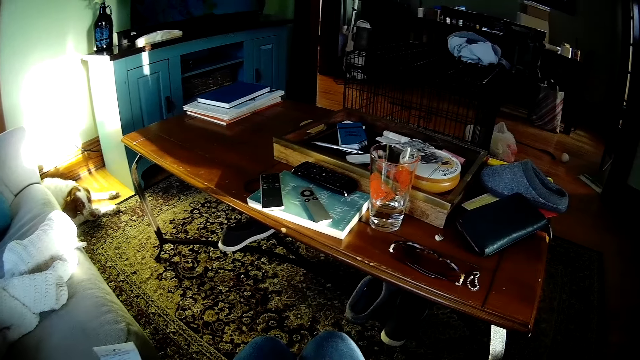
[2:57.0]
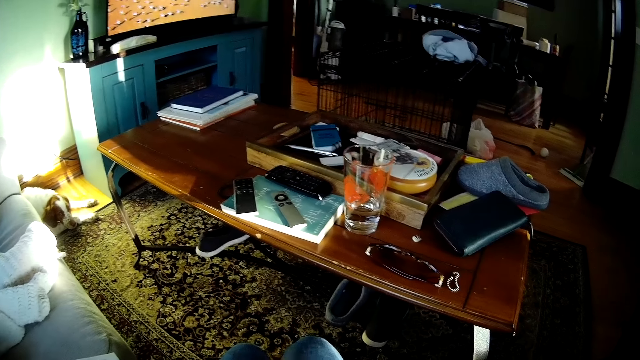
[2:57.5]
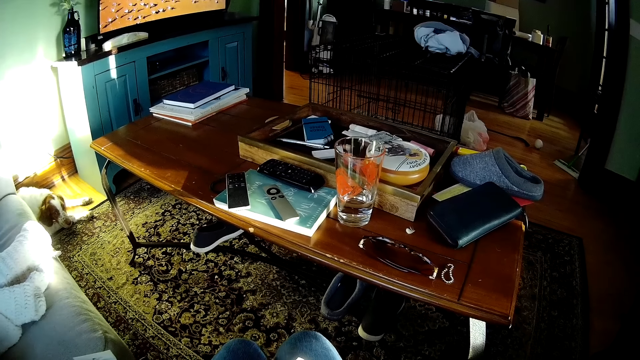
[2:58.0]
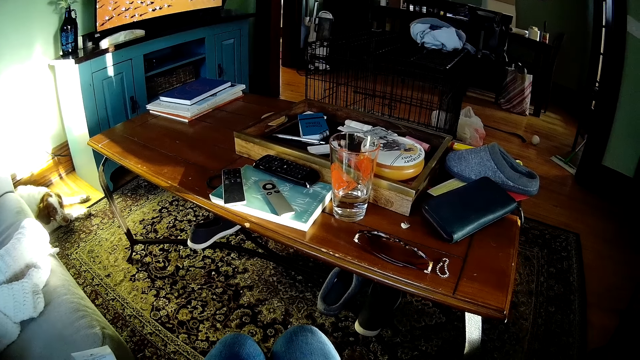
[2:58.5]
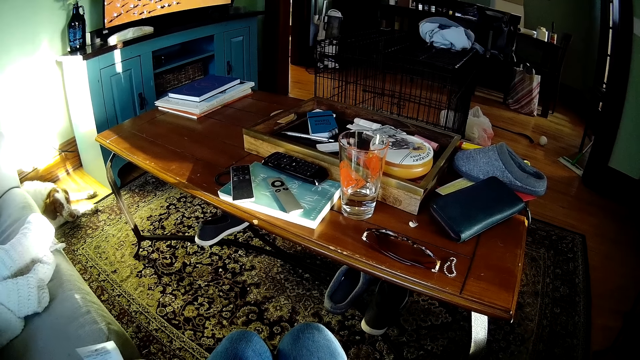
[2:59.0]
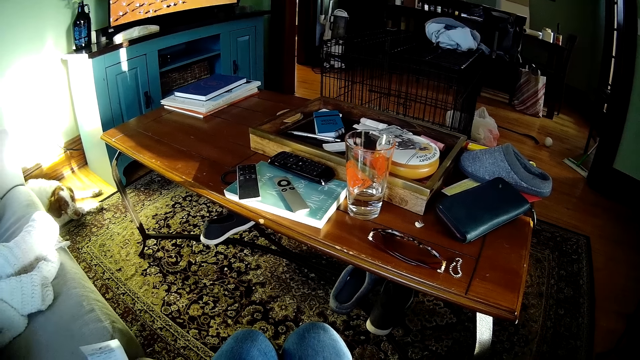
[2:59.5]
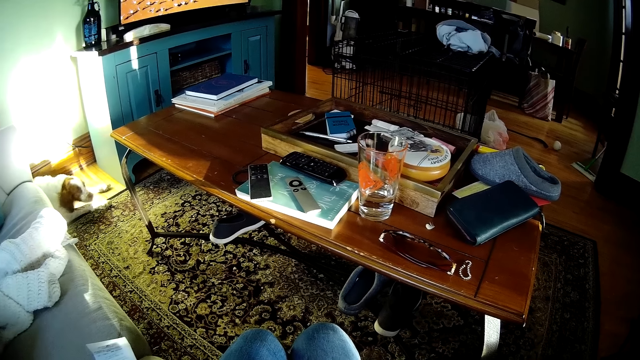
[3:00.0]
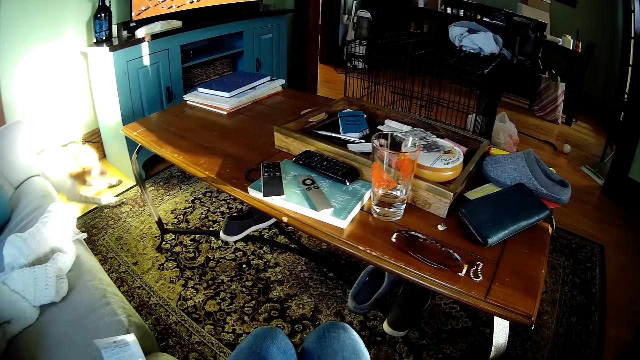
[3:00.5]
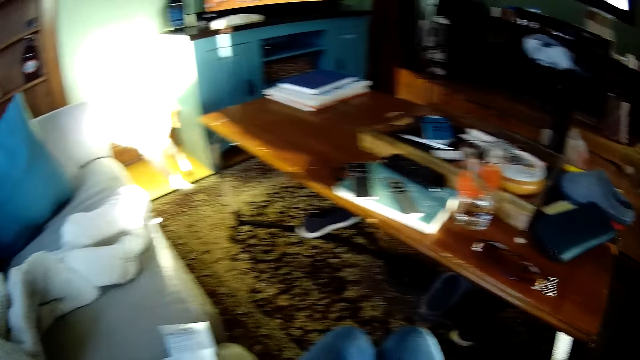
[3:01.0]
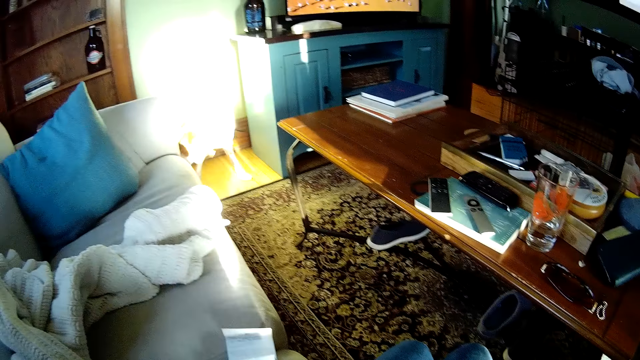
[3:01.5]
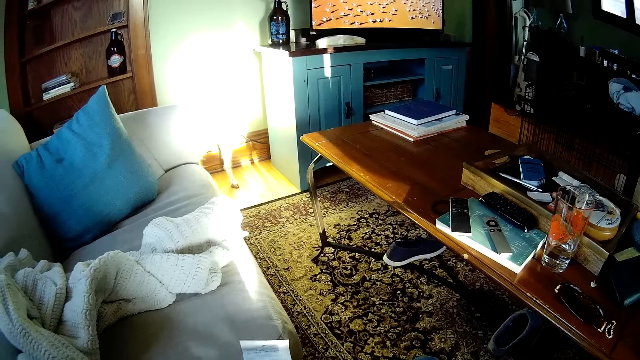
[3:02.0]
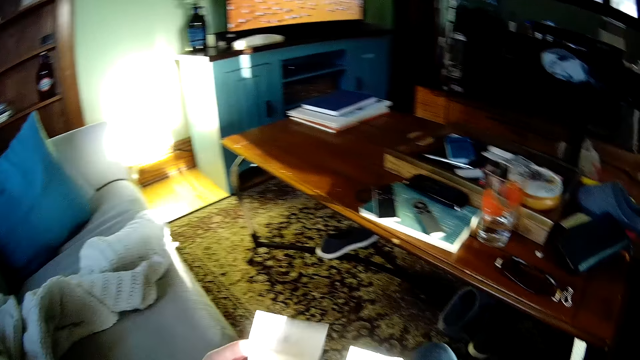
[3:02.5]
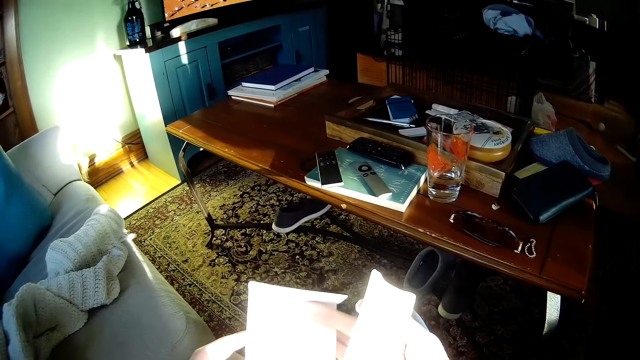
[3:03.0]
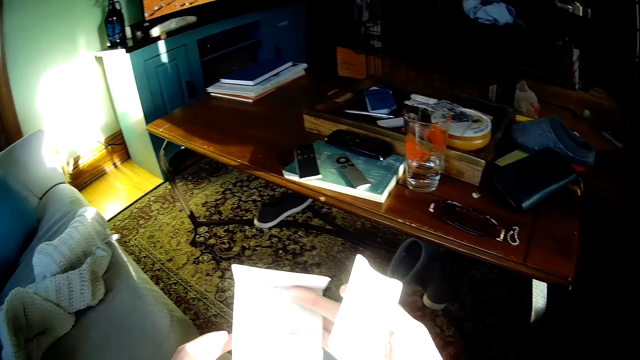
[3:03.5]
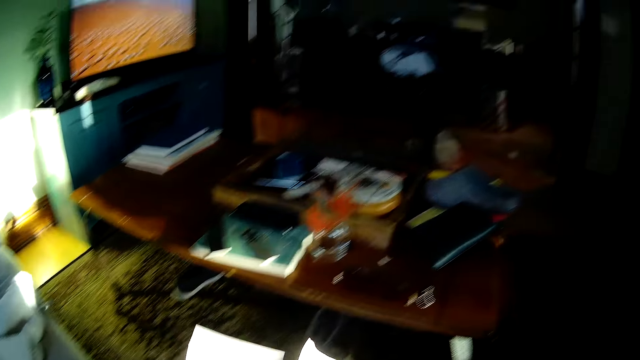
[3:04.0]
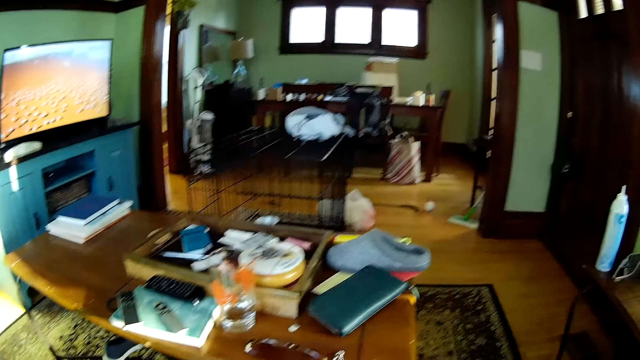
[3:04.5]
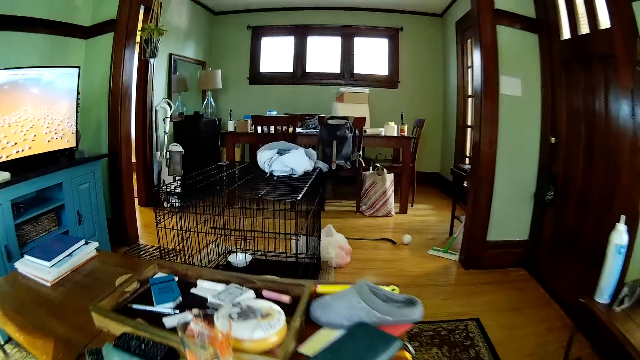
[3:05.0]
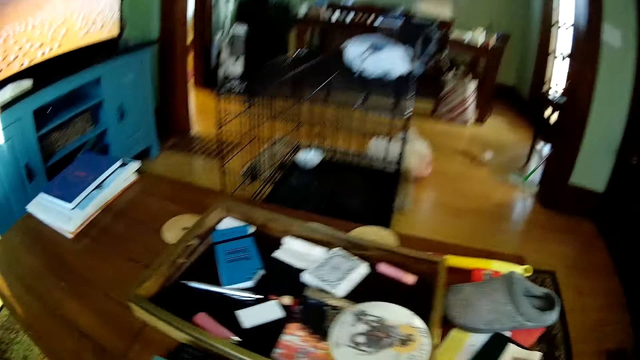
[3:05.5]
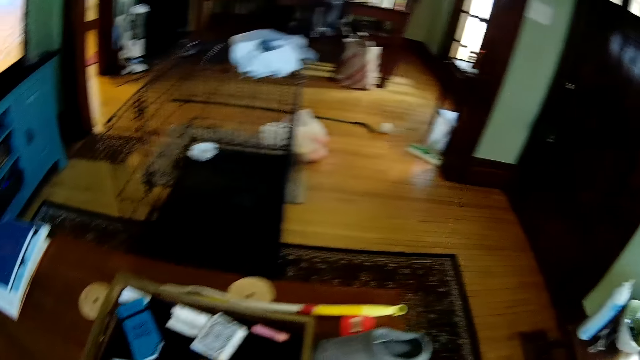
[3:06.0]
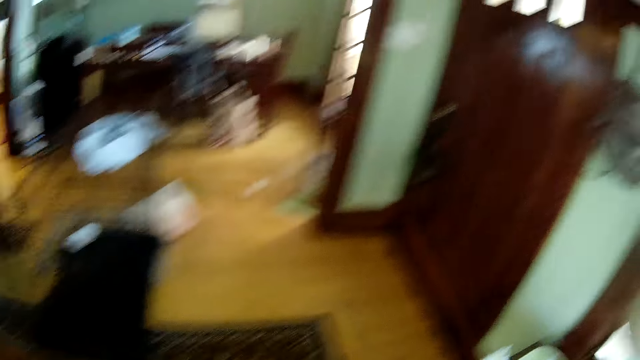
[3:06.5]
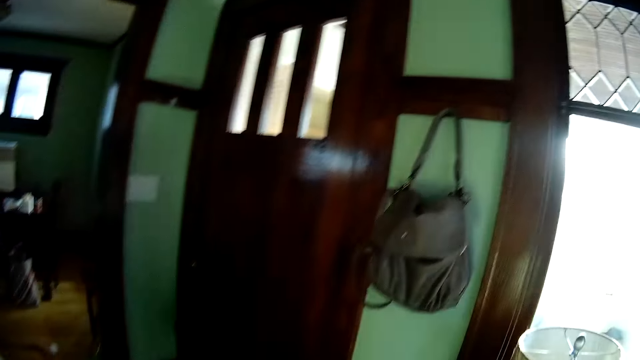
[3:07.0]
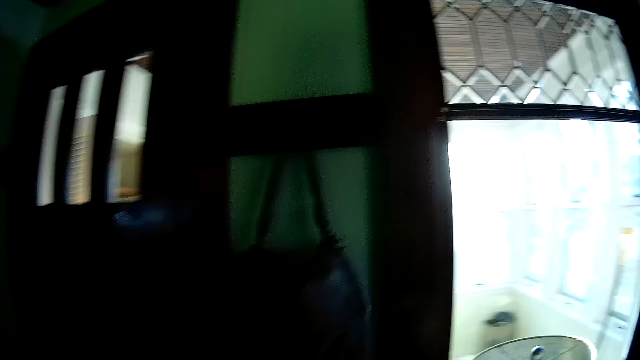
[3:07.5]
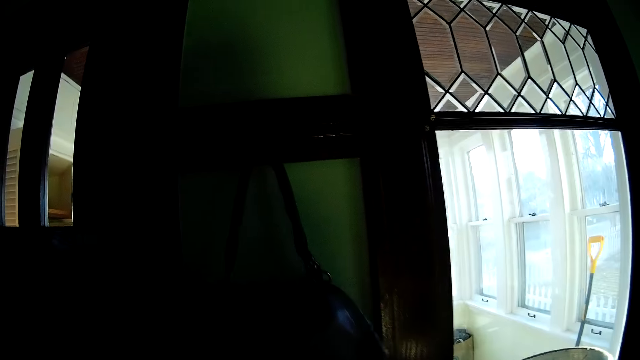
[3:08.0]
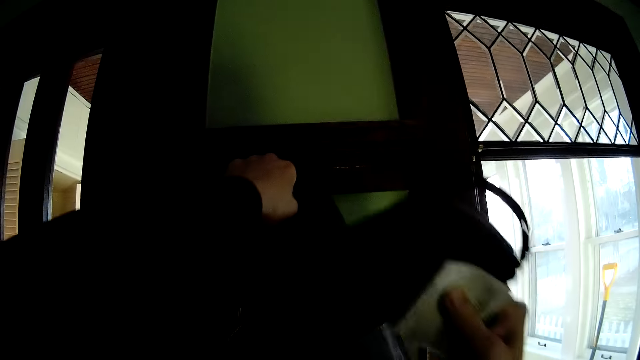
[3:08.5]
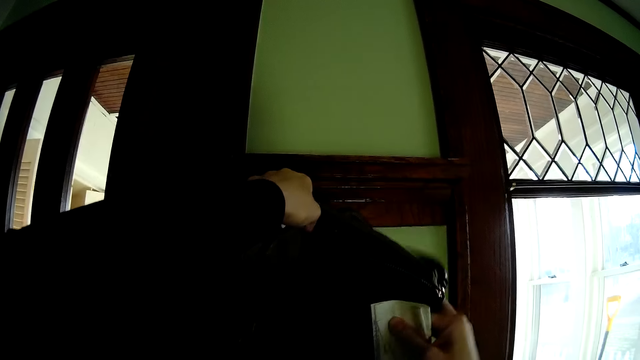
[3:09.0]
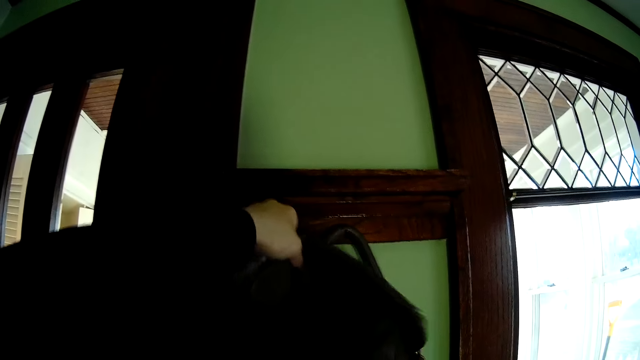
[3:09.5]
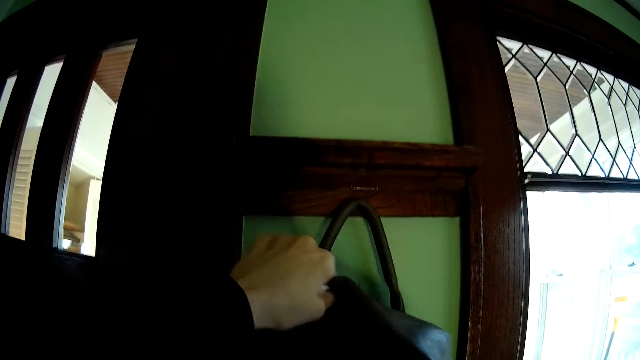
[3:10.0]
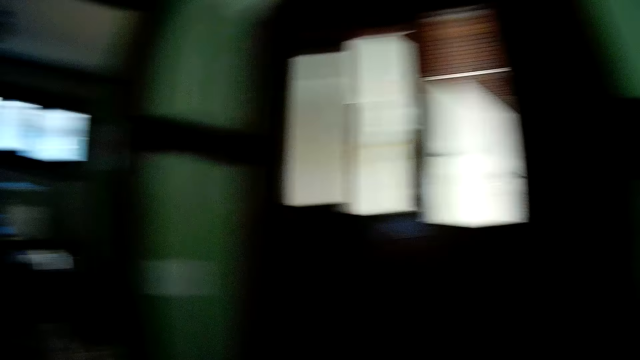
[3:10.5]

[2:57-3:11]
The camera wearer looks at the television. She picks up paper from the couch. She holds some papers with both hands. She stares at the piece of paper. She looks around the house. She places the paper on a purse. She stands from the couch. She opens the bag on the wall with her left hand. She puts the purse in the bag on the wall with her right hand.

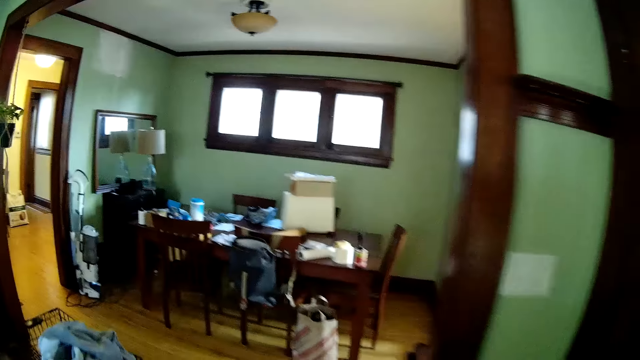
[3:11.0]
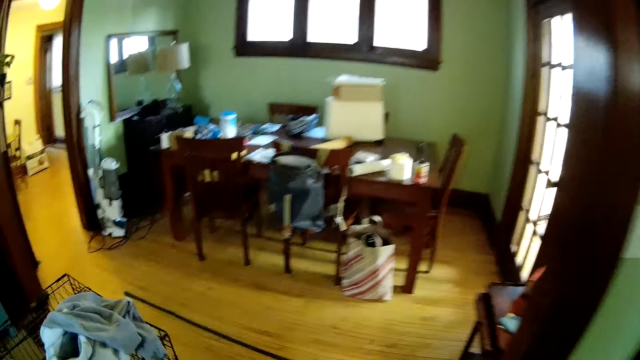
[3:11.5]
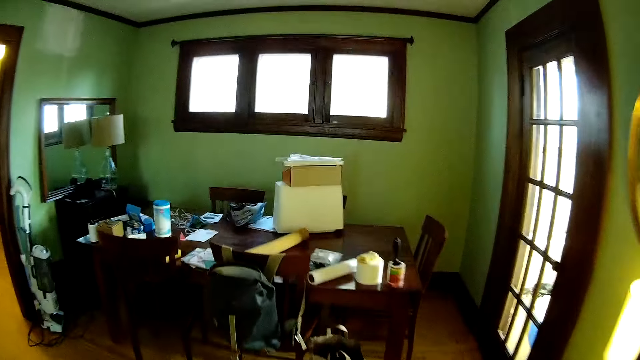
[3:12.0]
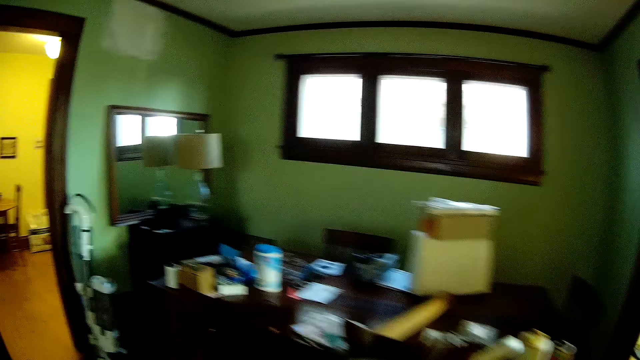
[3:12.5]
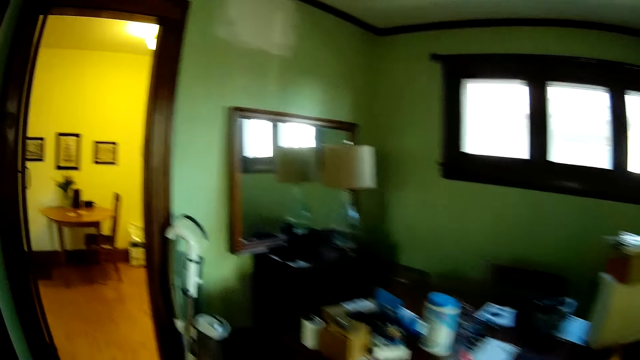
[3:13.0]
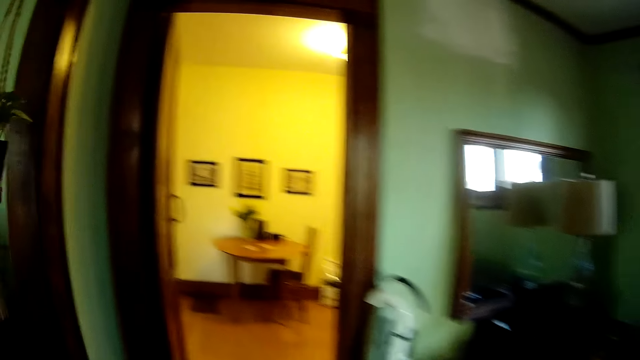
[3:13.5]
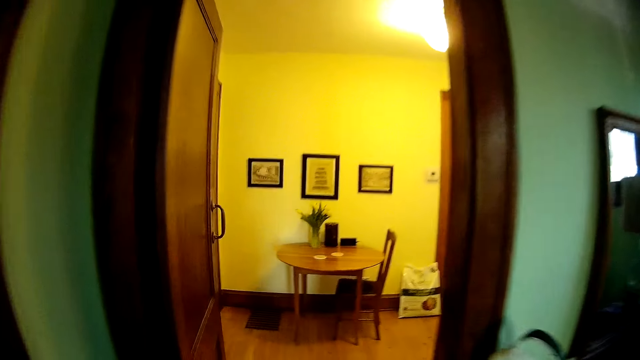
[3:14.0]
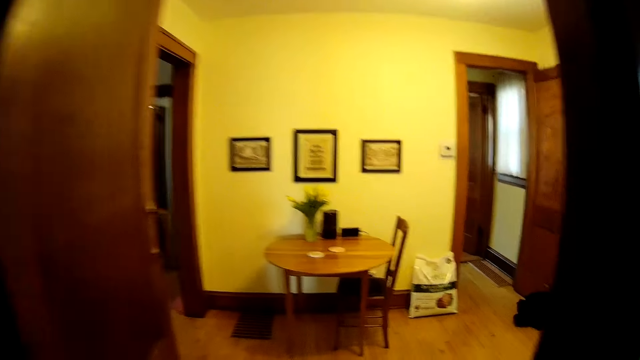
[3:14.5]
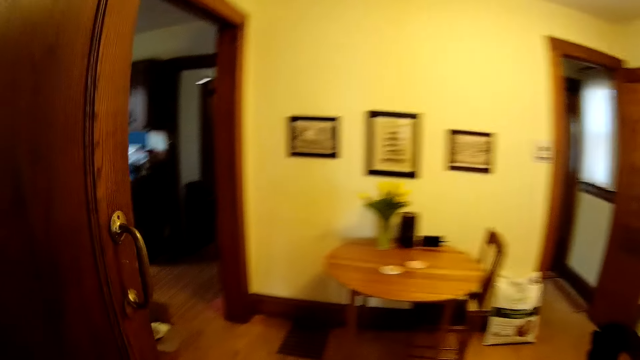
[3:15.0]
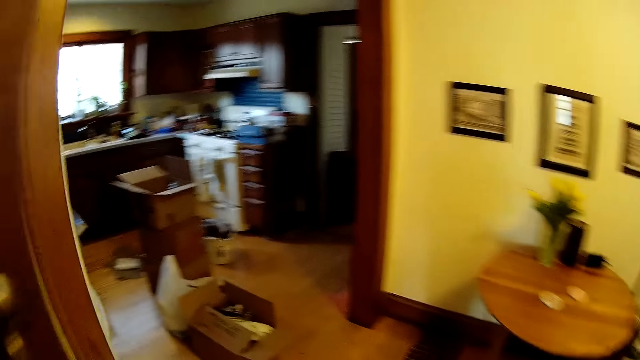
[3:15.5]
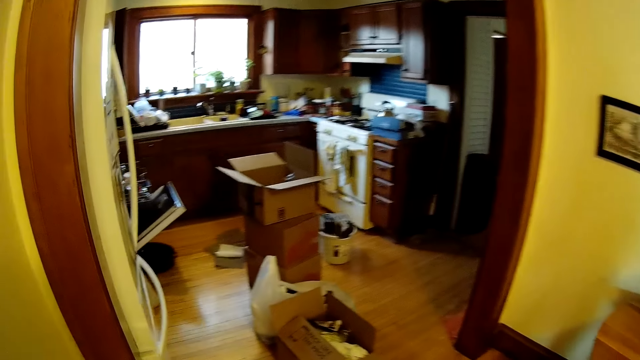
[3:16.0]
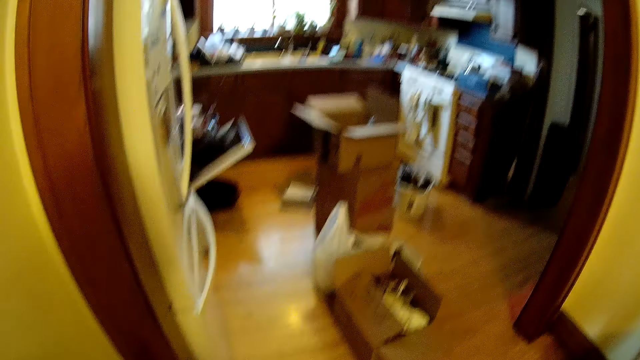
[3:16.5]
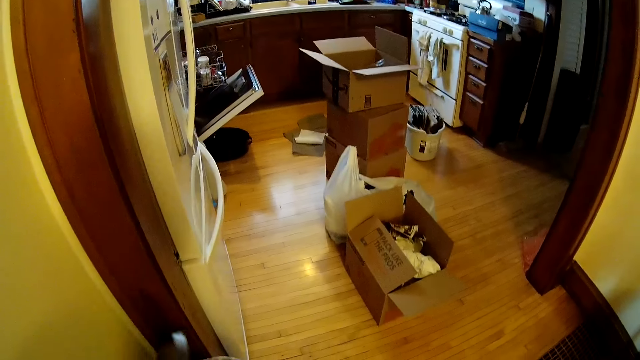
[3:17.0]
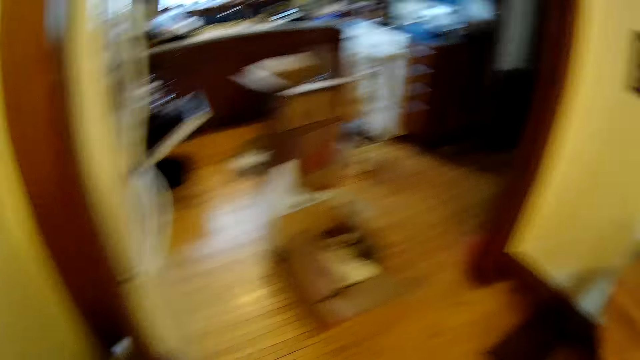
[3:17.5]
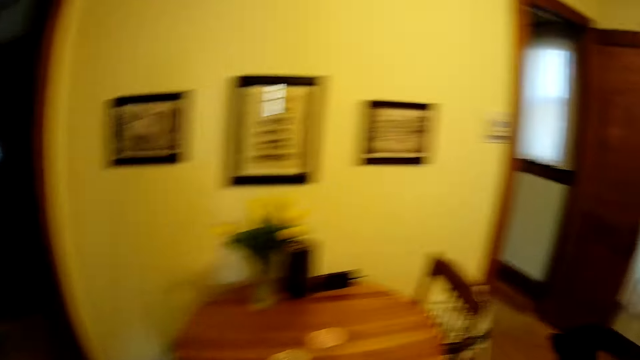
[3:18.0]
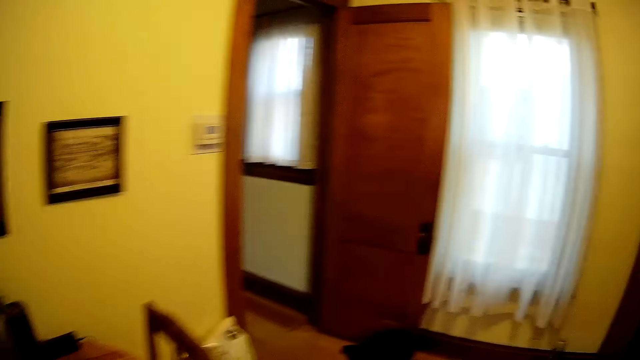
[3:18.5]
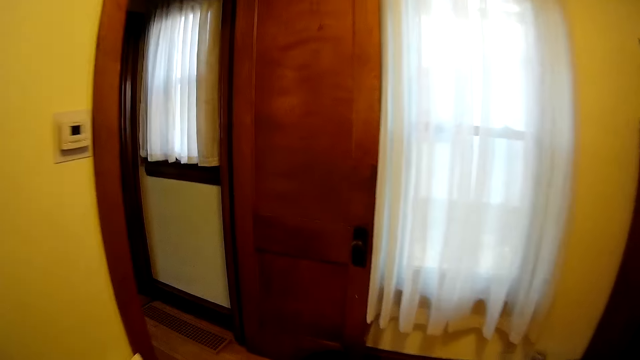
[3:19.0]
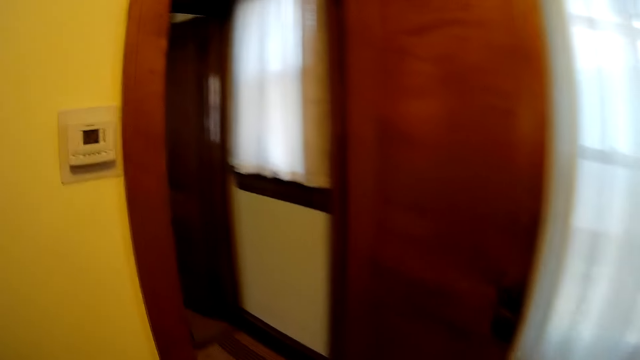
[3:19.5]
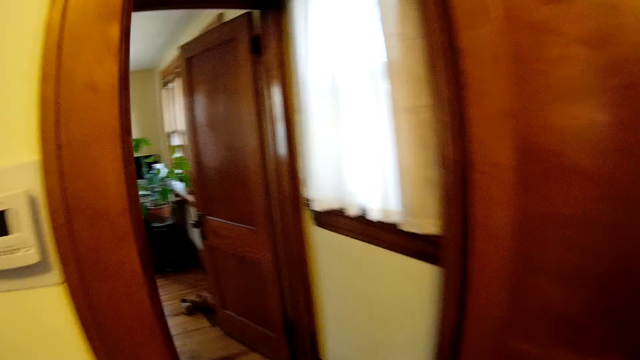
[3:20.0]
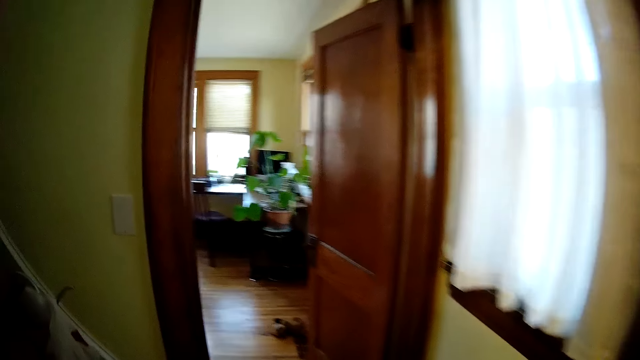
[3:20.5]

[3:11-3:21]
The camera wearer walks to a room in the apartment. They look around the house. They walk in the house.
